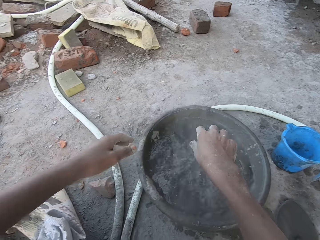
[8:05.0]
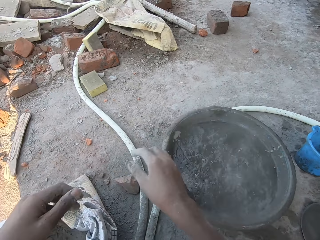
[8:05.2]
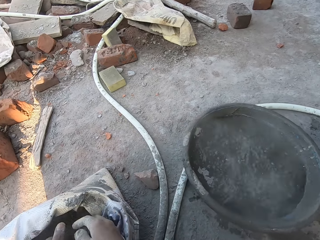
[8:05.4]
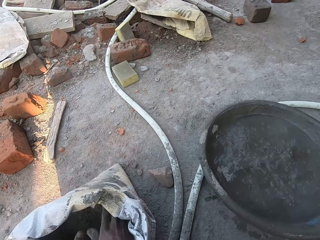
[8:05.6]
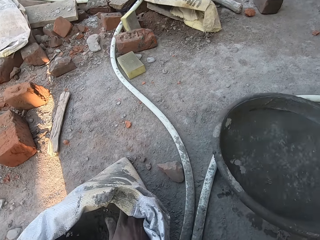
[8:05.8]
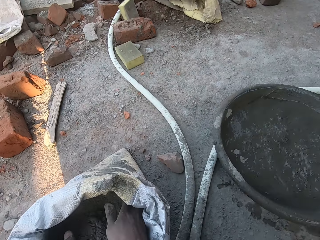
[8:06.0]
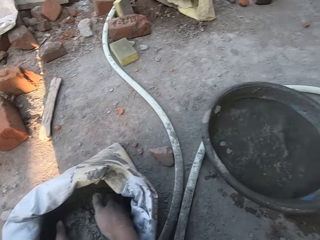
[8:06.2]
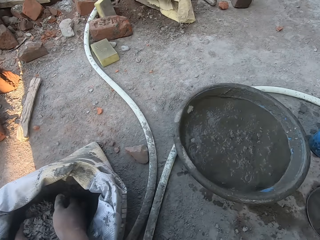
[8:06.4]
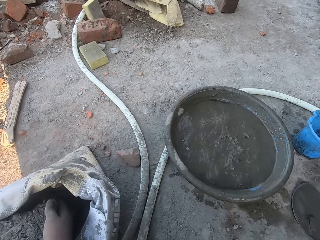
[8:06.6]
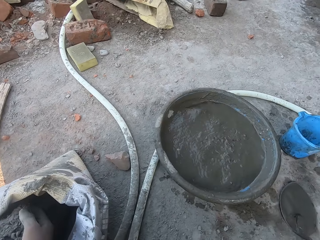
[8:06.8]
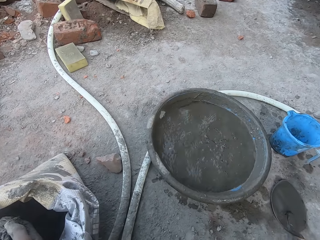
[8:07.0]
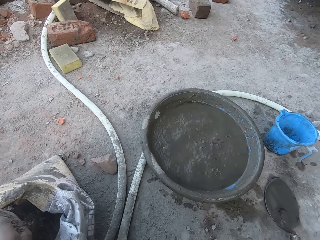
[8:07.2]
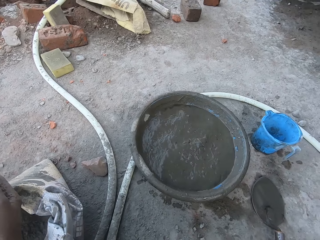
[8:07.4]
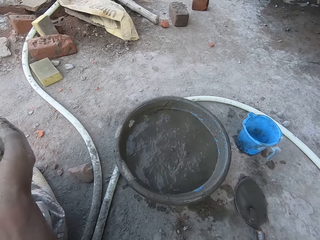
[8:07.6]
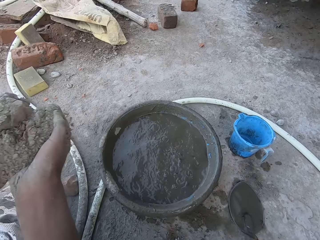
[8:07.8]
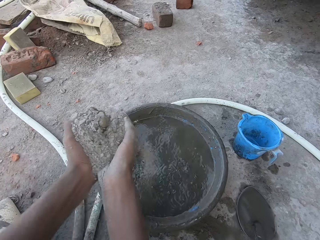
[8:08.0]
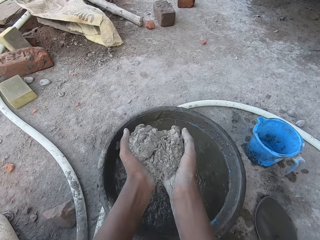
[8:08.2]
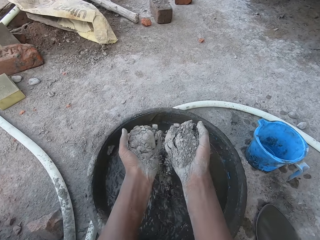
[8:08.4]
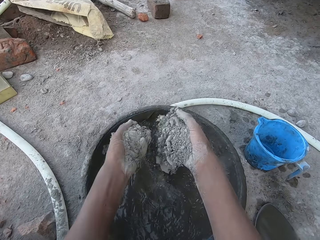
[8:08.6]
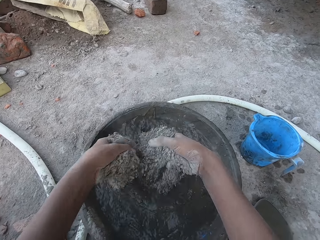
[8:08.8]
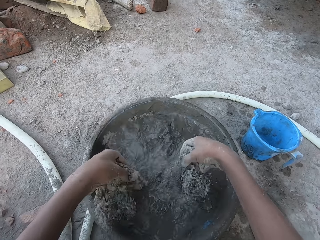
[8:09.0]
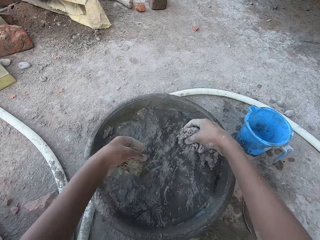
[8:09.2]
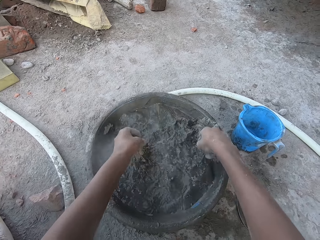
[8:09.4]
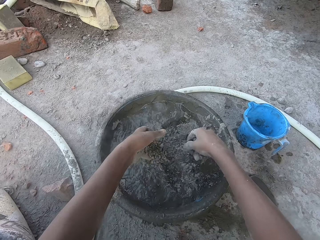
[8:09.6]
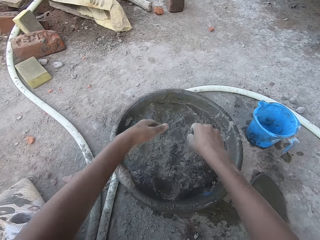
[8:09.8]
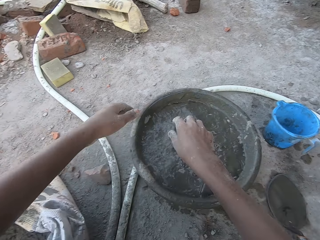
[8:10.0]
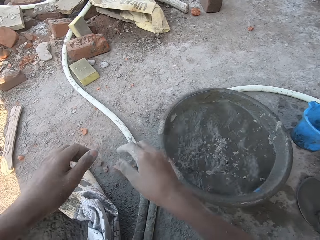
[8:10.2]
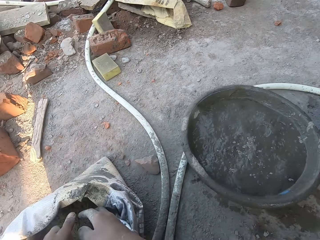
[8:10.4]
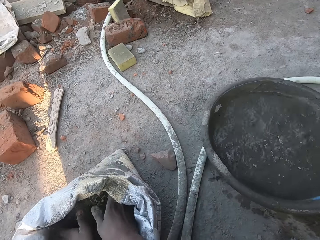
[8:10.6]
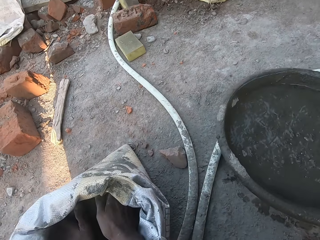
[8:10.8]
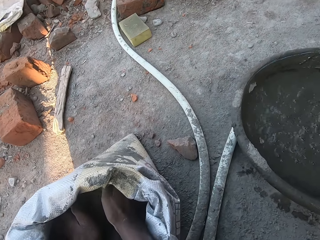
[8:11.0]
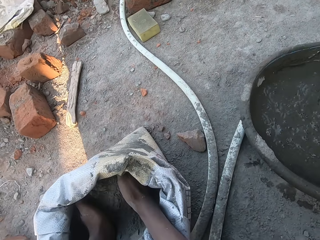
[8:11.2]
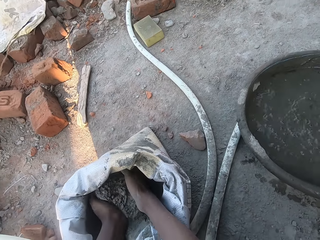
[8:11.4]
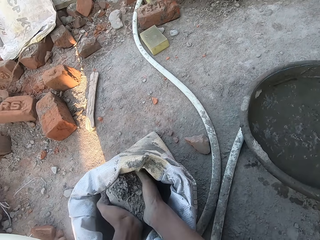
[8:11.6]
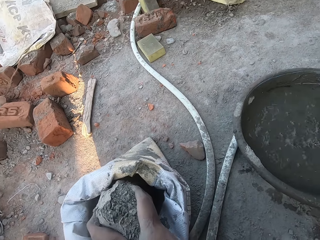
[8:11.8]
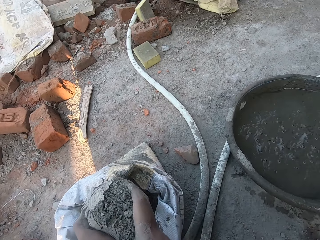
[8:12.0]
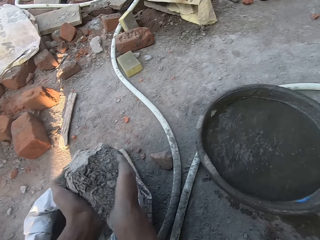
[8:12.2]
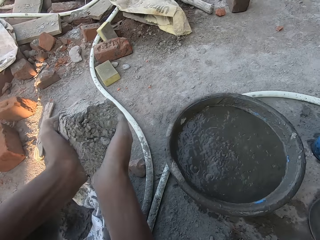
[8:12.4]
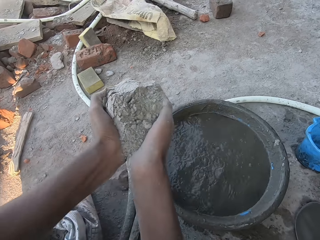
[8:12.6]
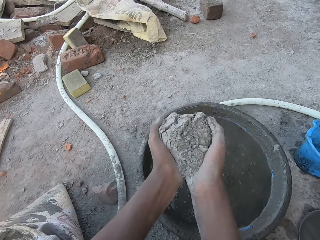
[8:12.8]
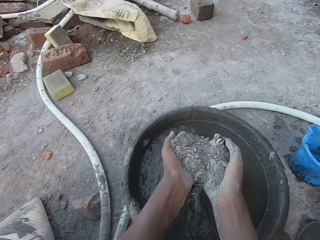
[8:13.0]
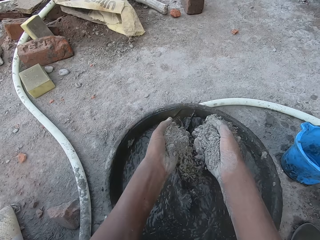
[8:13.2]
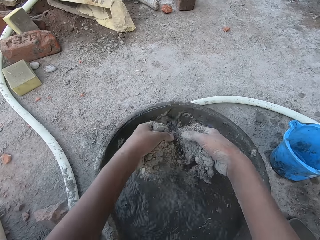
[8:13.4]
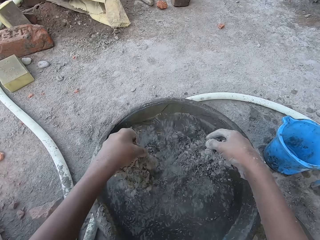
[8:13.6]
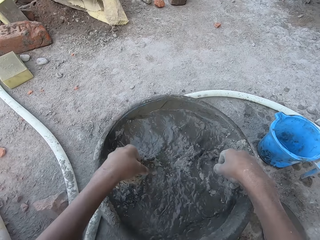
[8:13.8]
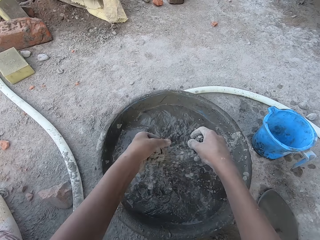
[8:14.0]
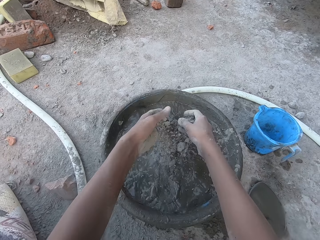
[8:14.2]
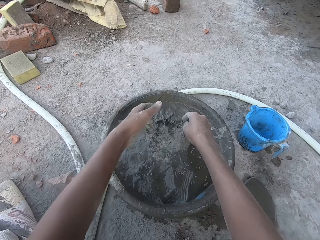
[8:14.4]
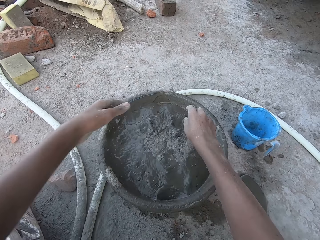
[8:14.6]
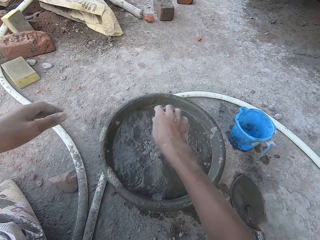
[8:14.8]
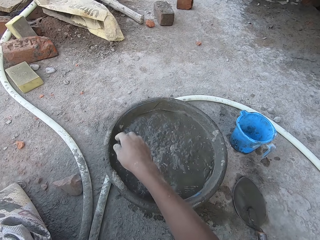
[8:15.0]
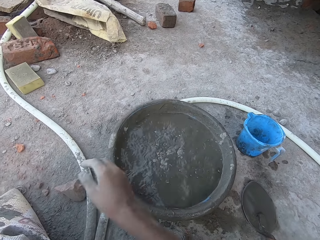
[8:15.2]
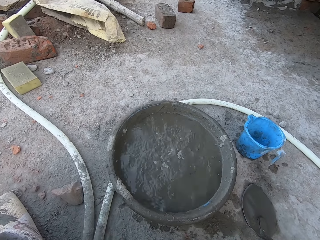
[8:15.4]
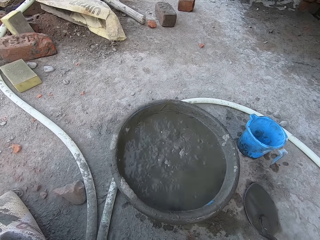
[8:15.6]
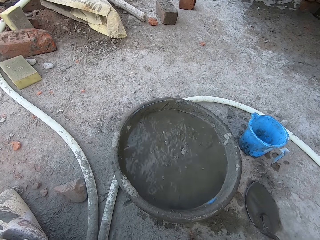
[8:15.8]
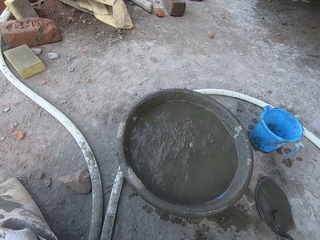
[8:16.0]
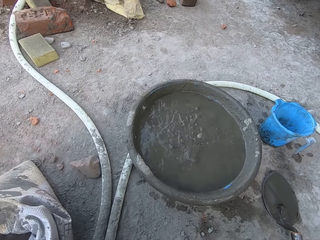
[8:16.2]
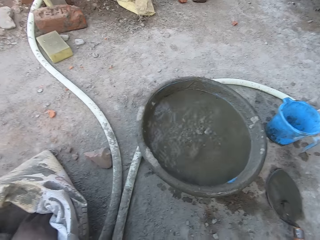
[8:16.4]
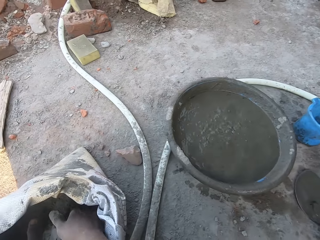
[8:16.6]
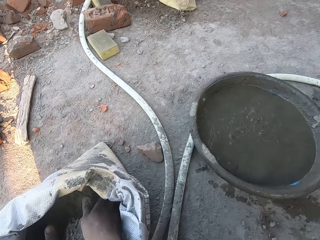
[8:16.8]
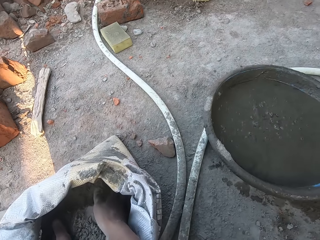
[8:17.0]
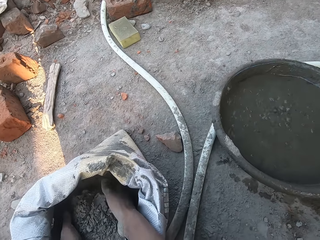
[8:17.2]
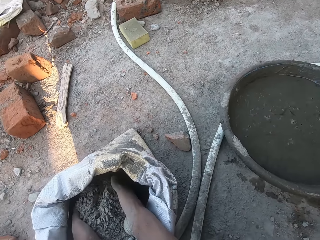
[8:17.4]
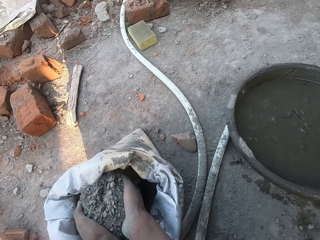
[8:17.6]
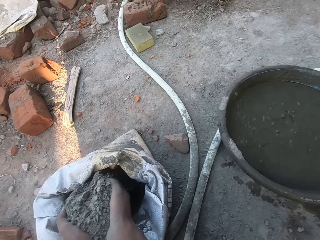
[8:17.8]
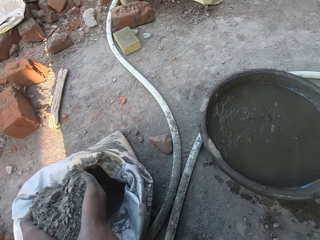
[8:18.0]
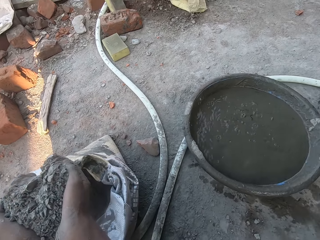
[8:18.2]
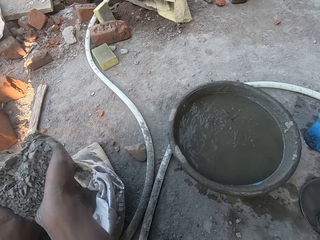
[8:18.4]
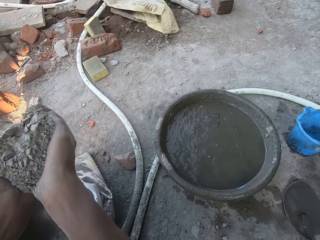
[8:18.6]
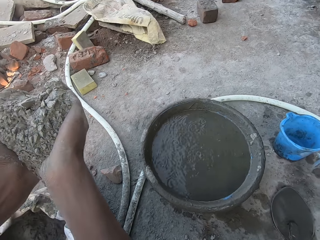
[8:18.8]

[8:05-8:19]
The camera wearer packs cement from the sack of cement with both hands. He pours the cement in the pan with both hands. He packs the cement from the sack of cement with both hands. He pours the cement in the pan with both hands. He packs the cement from the sack of cement with both hands.

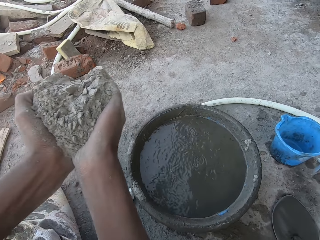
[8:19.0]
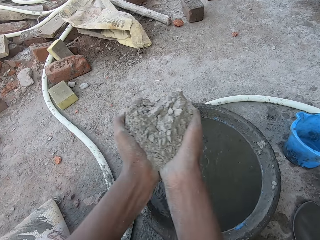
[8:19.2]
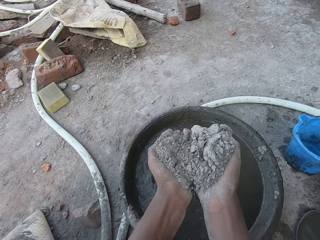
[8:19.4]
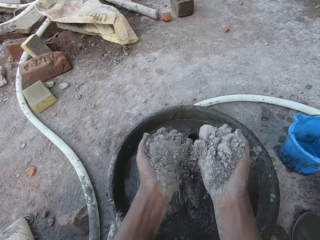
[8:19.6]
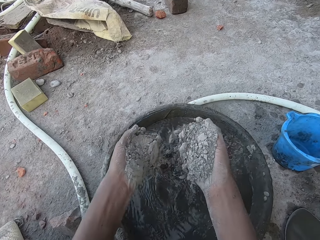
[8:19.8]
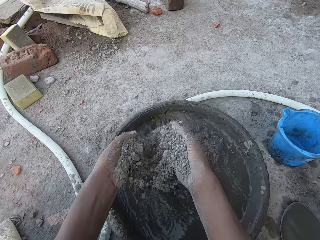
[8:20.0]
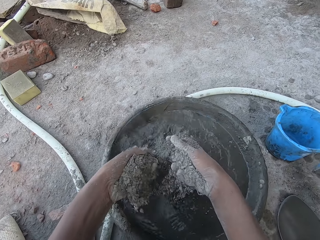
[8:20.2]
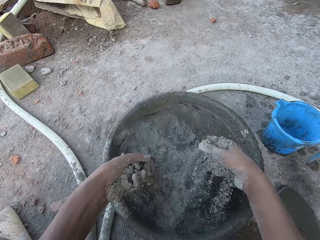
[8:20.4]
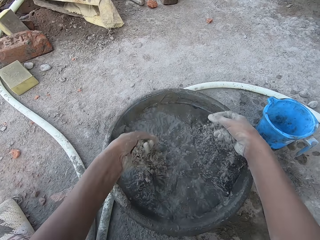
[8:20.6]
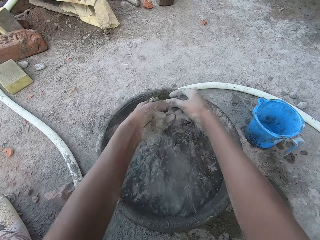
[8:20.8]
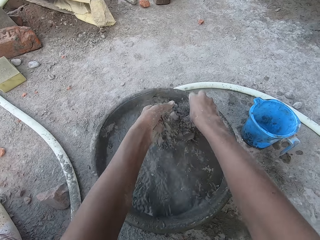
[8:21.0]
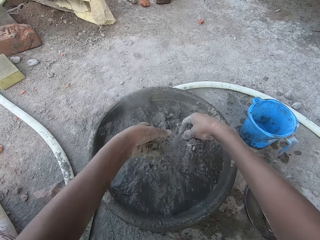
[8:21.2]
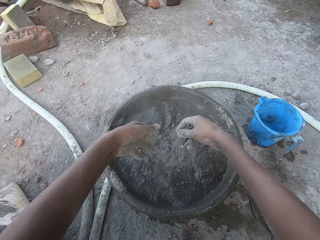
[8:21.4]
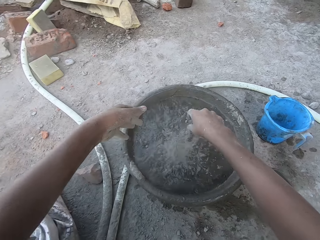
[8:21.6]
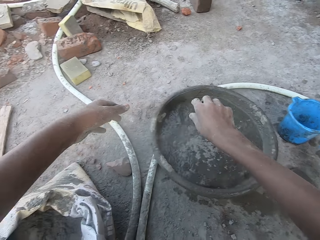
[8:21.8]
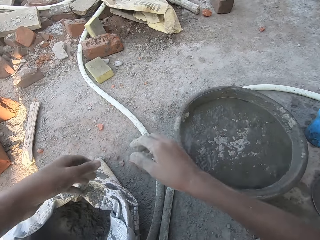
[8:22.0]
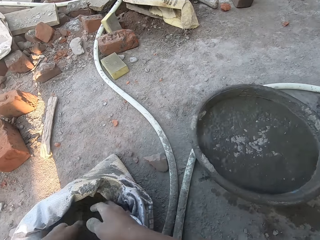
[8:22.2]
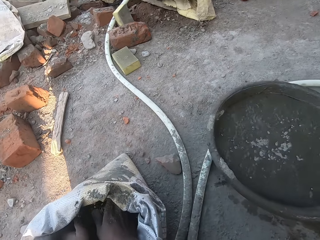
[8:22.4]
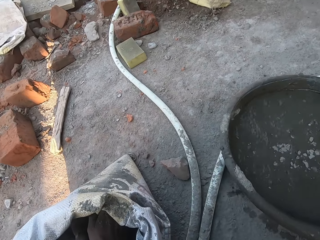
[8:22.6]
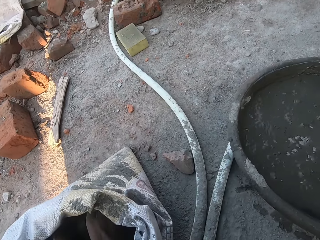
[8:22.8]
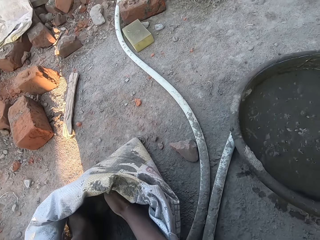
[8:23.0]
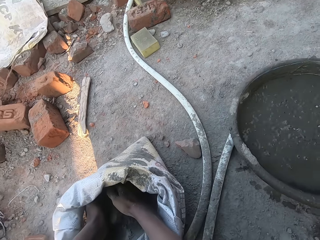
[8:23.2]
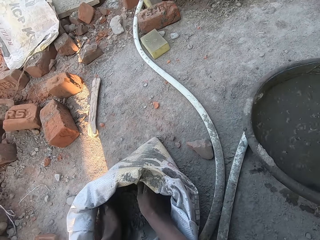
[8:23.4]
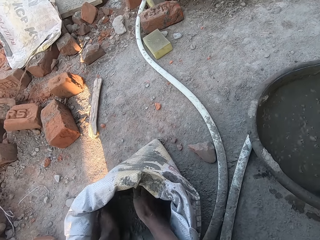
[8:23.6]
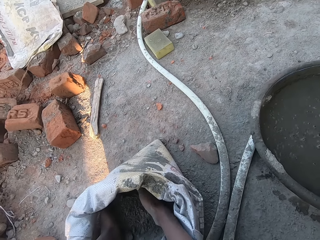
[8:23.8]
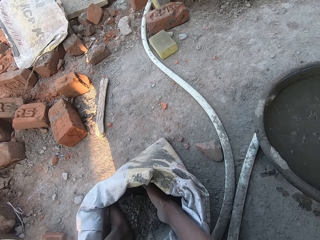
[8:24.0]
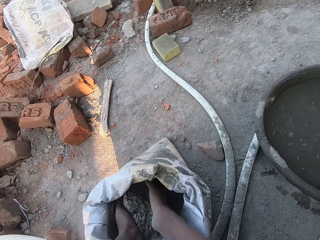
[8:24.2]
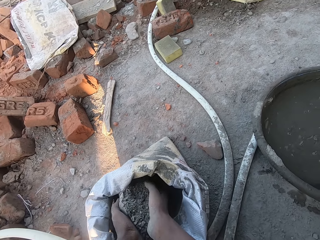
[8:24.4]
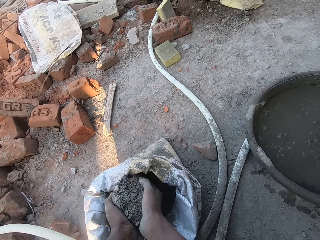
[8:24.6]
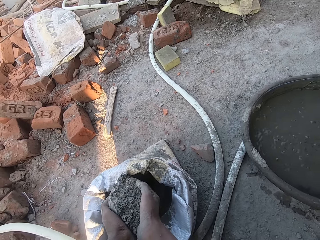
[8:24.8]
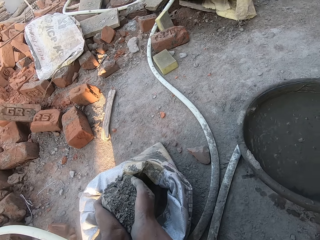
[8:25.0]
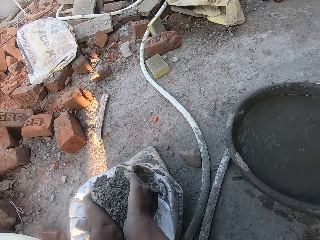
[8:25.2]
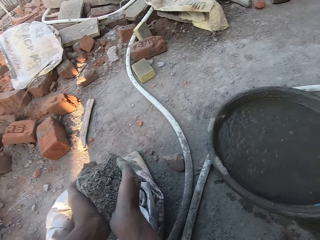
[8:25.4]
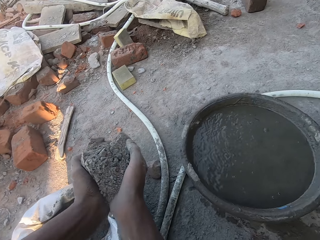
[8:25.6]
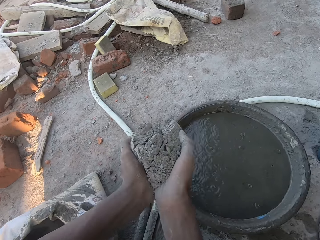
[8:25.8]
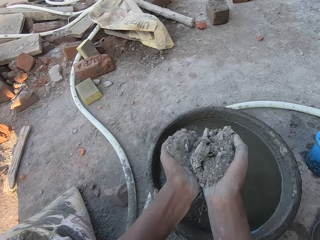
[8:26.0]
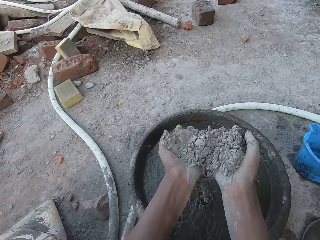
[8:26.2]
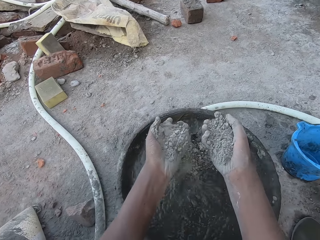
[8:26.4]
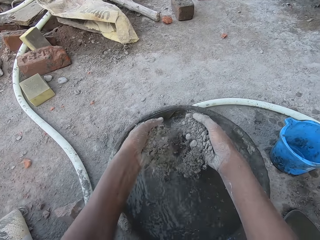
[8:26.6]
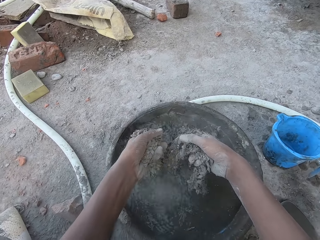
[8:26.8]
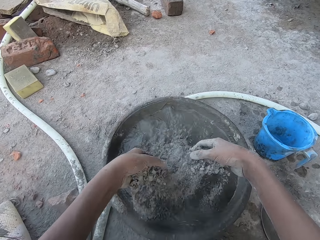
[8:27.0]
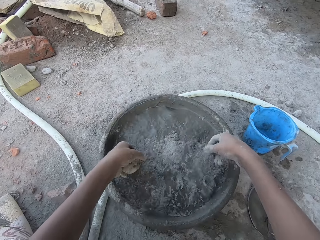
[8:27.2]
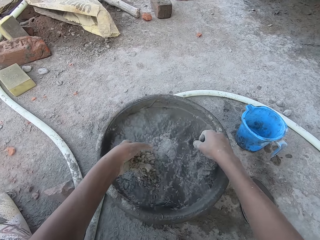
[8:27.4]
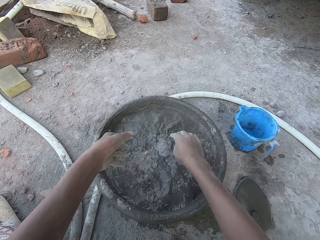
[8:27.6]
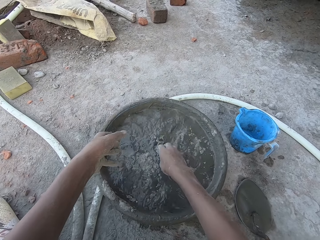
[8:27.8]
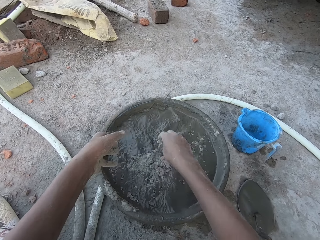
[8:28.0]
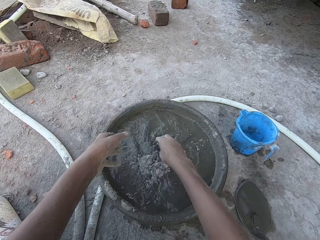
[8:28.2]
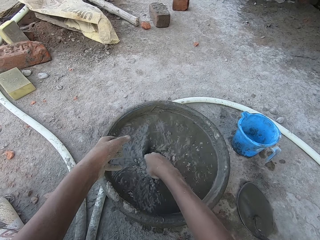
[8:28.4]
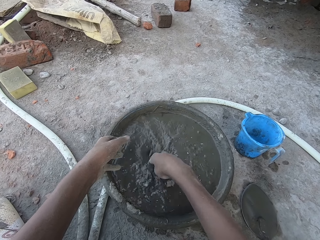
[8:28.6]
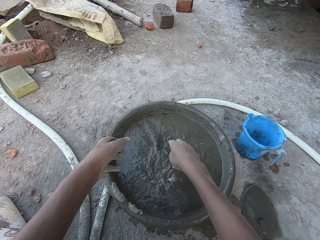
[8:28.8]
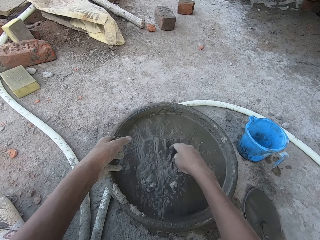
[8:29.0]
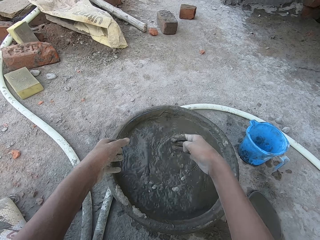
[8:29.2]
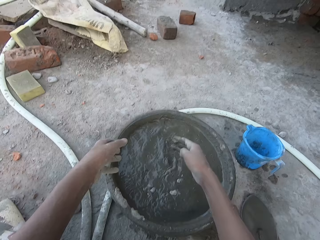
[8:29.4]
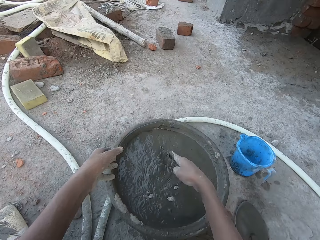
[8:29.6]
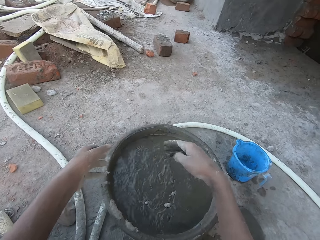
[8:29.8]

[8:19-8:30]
The camera wearer pours the cement in the pan with both hands. He packs the cement from the sack of cement with both hands. He pours the cement in the pan with both hands. He touches the cement and water in the pan with his right hand. He mixes the cement with the water with the right hand.
